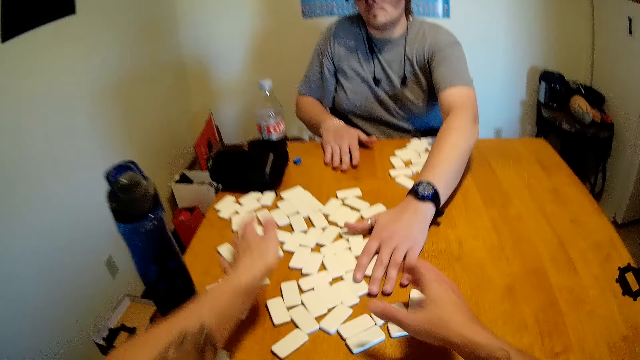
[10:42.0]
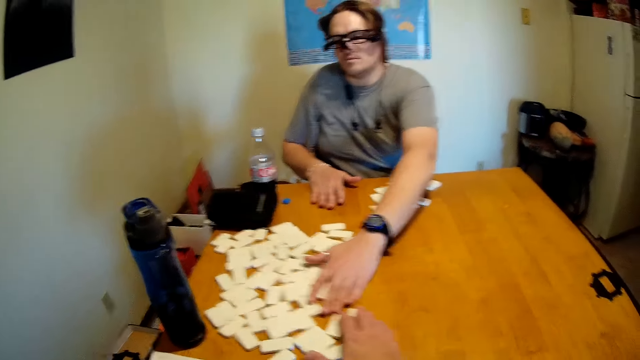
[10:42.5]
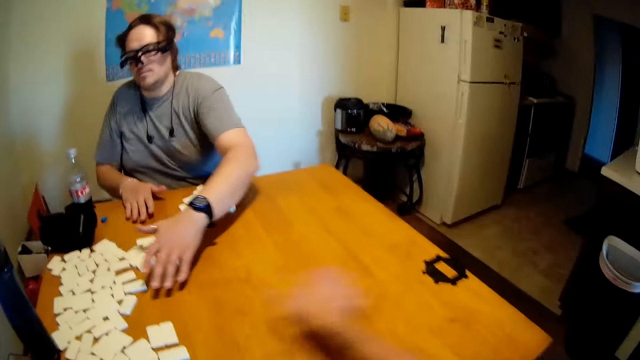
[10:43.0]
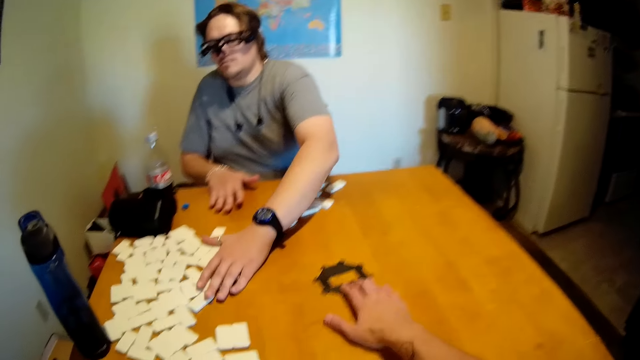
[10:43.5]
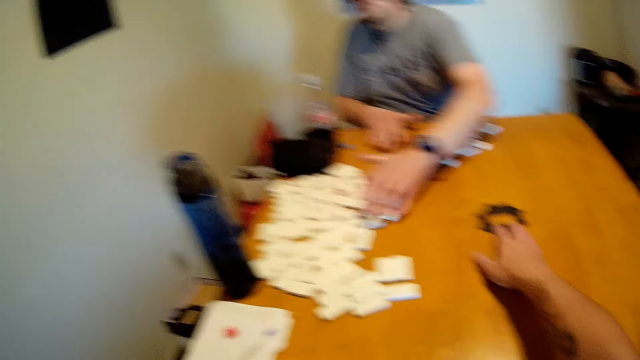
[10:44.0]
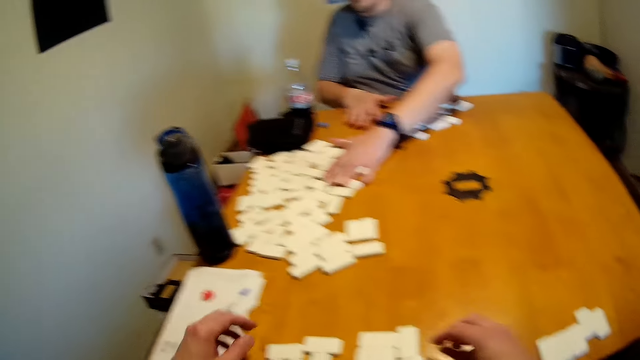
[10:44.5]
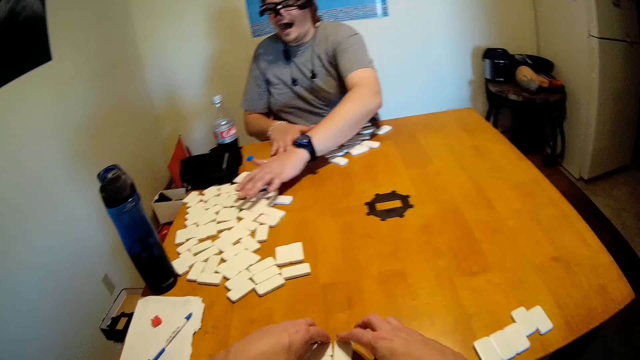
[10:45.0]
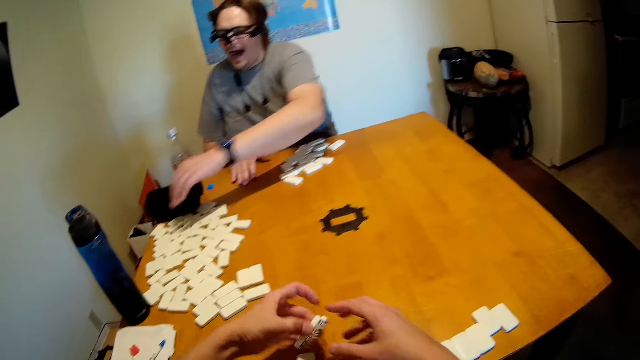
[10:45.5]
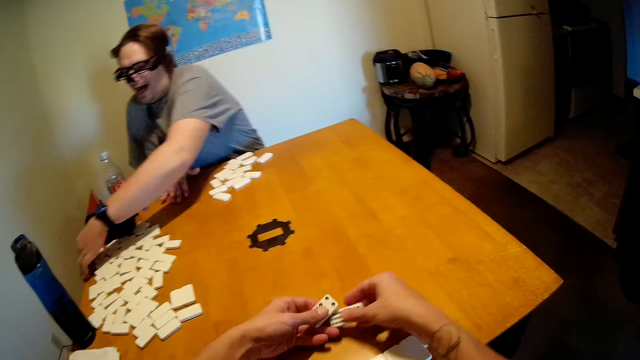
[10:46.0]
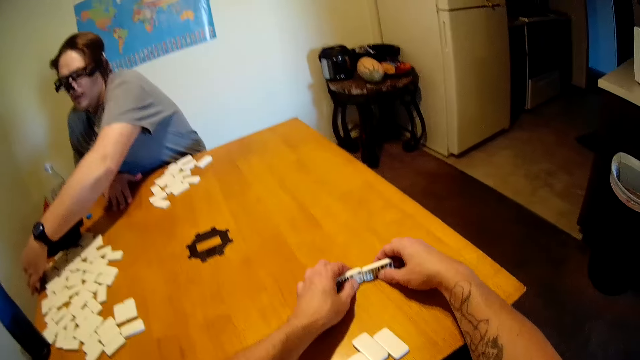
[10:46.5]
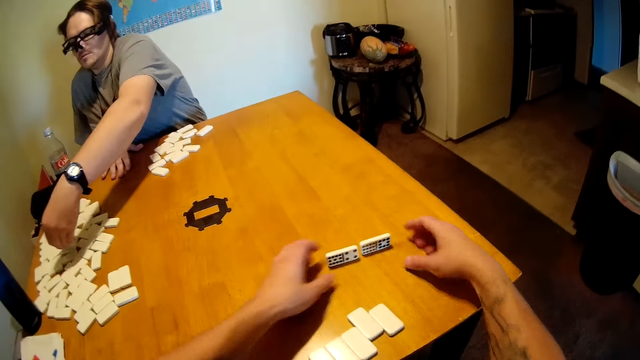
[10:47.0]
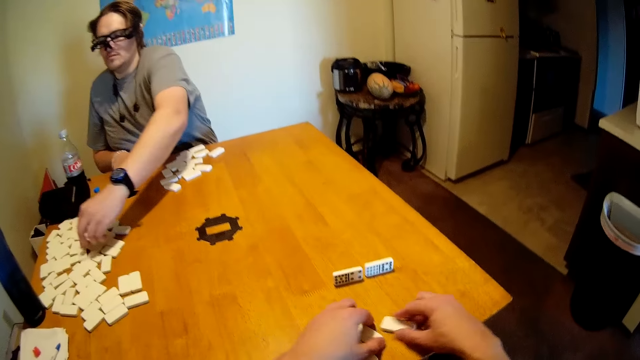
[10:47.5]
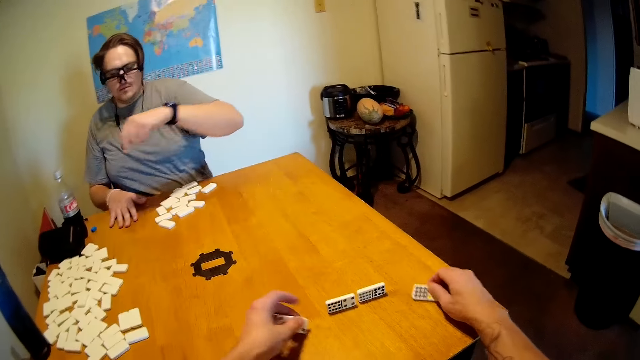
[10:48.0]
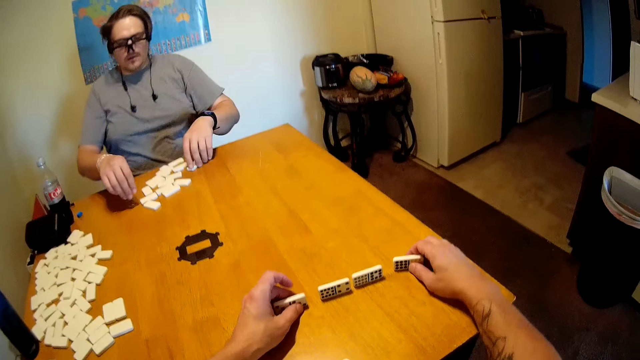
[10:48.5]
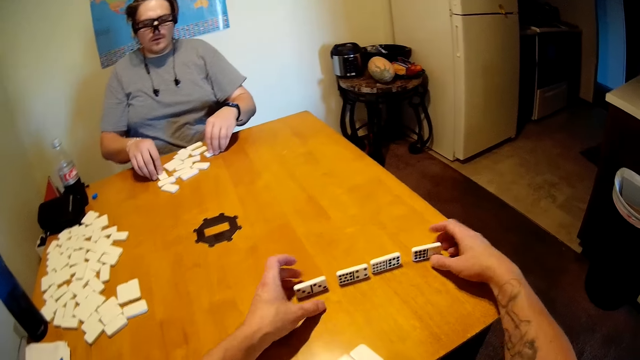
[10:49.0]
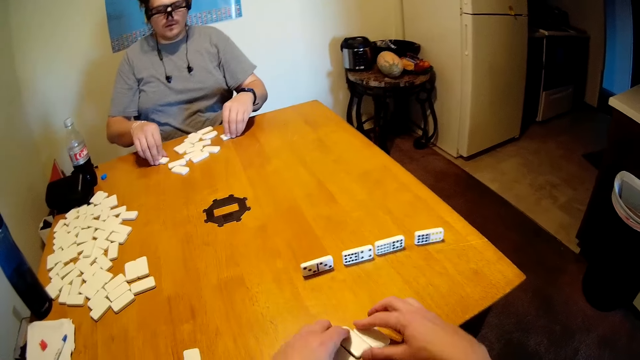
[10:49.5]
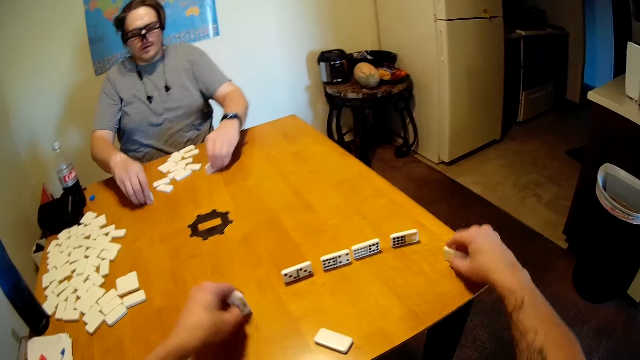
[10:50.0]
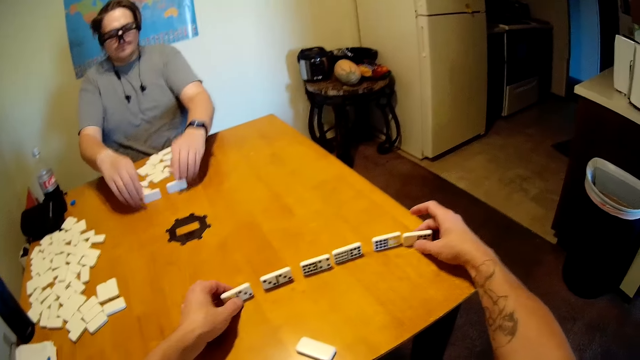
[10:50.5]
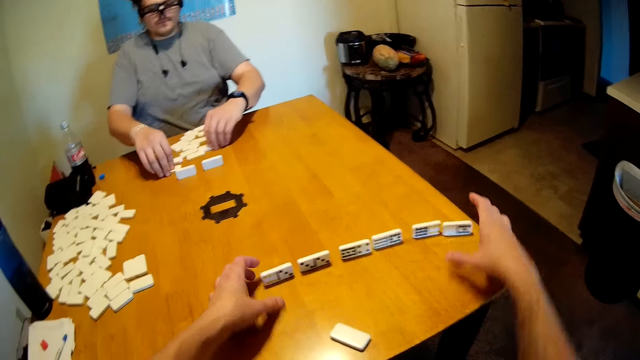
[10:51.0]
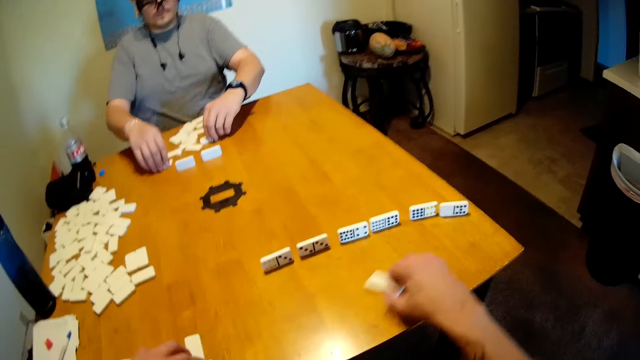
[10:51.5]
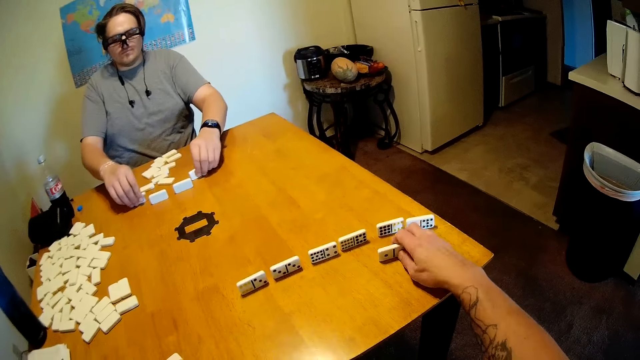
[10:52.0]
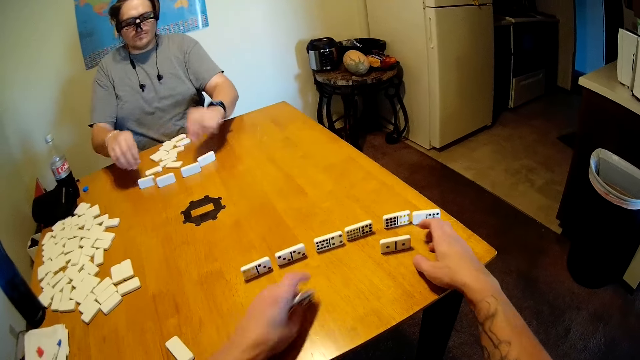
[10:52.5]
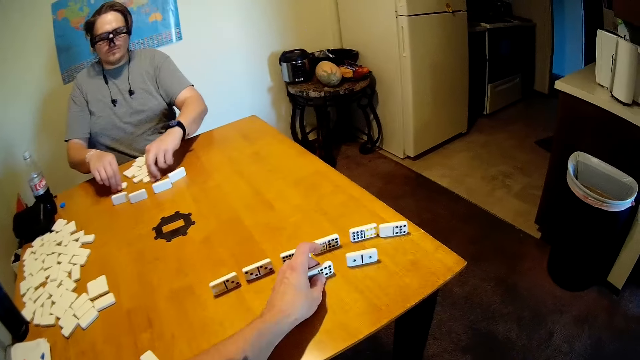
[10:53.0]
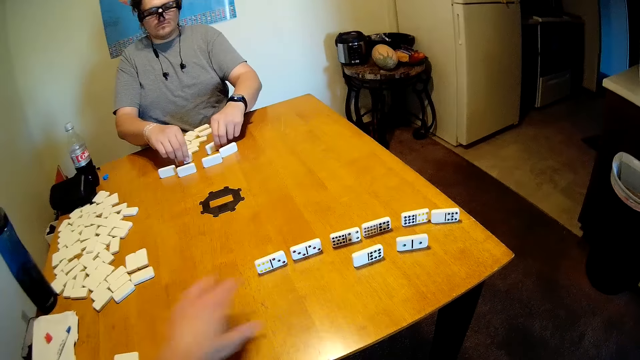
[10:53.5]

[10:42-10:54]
A man puts the dominoes on one side. The camera wearer moves something on the table. The man talks to the camera wearer. The camera wearer holds the dominoes and arranges the dominoes on the table. They hold the dominoes. The man arranges the dominoes on the table. The camera wearer arranges the dominoes.

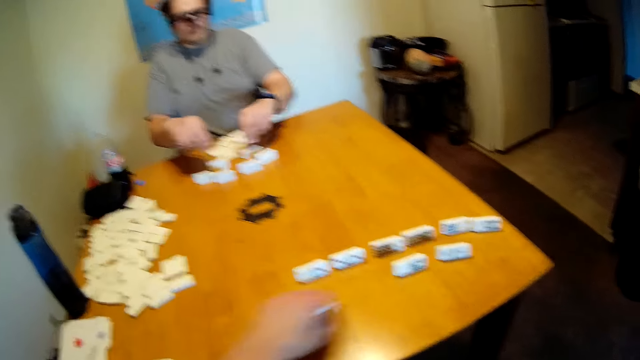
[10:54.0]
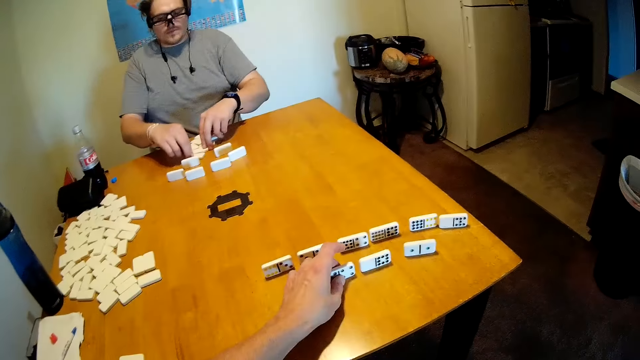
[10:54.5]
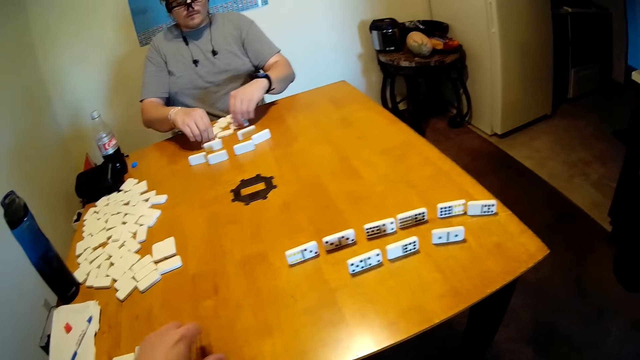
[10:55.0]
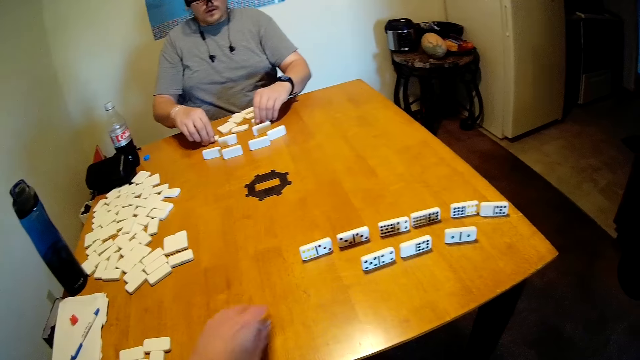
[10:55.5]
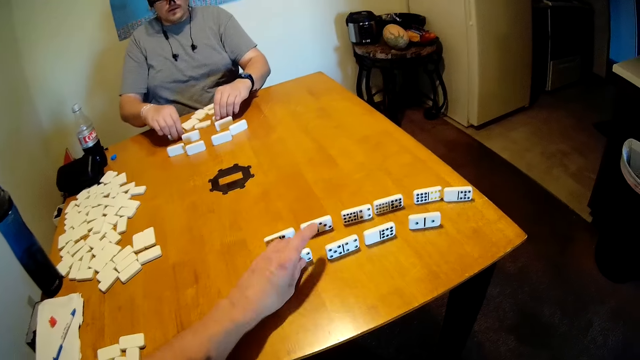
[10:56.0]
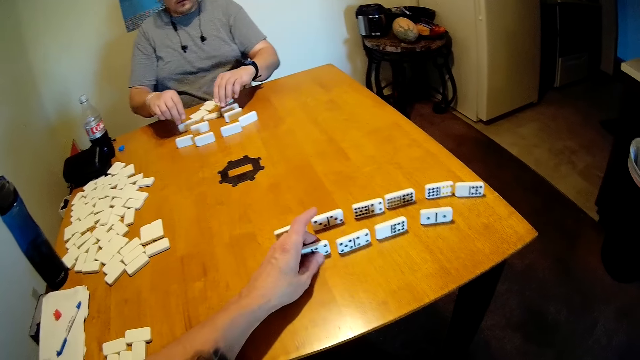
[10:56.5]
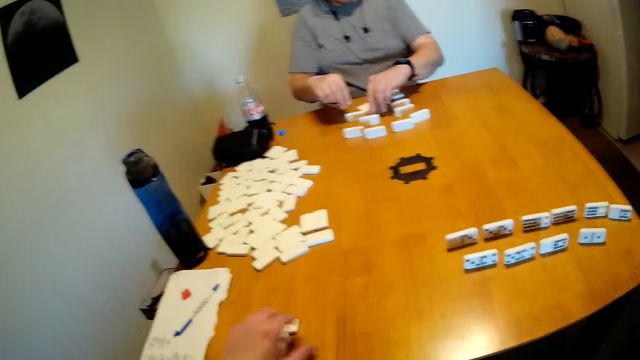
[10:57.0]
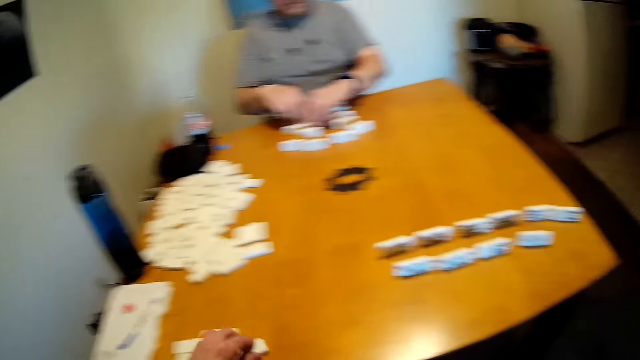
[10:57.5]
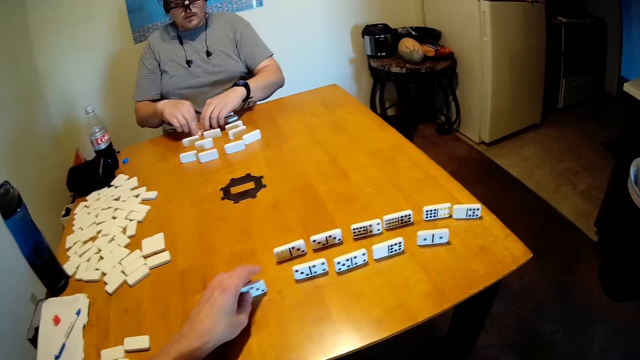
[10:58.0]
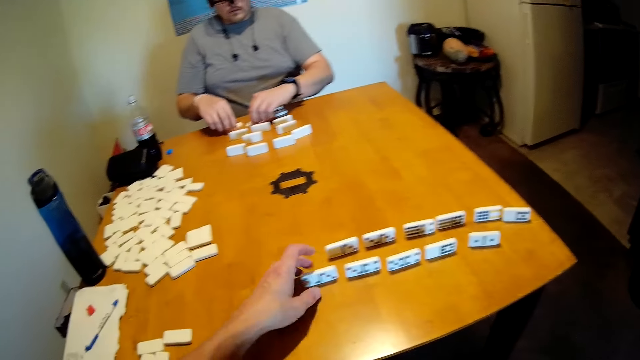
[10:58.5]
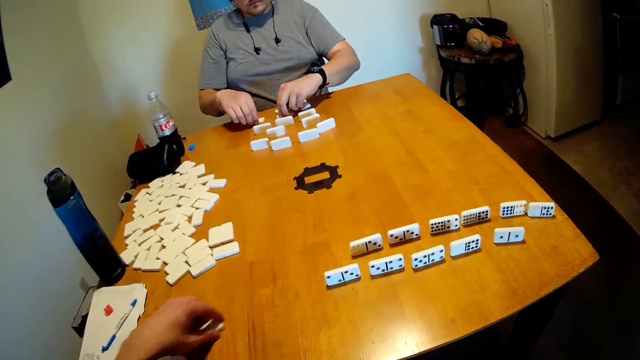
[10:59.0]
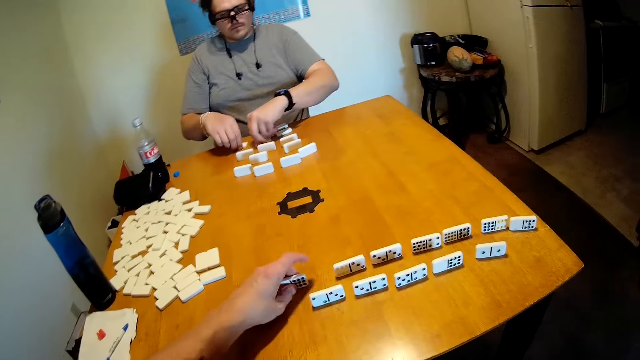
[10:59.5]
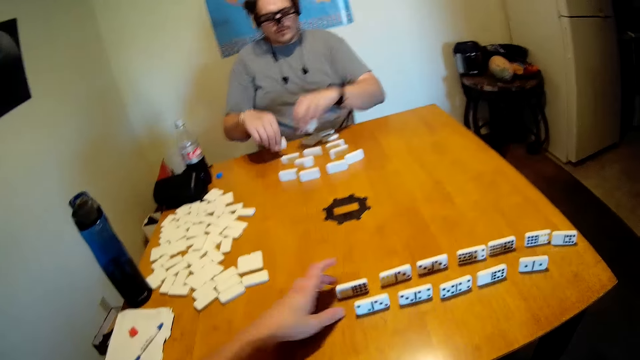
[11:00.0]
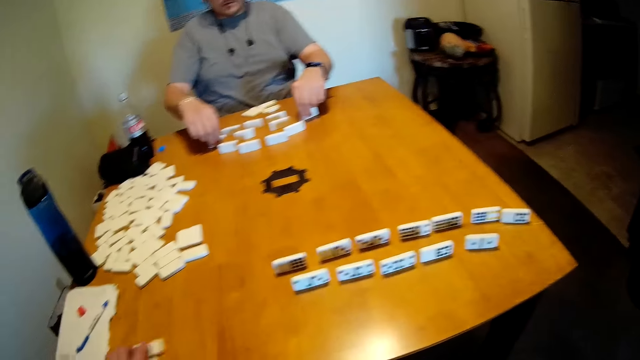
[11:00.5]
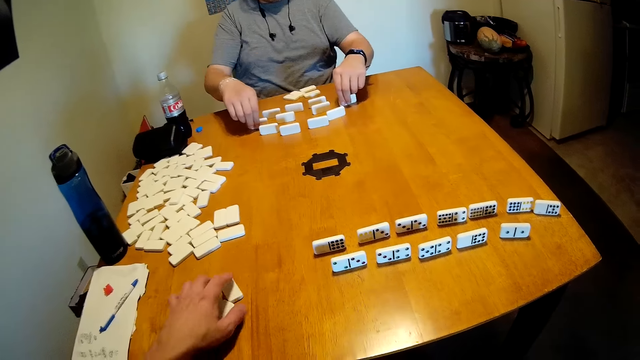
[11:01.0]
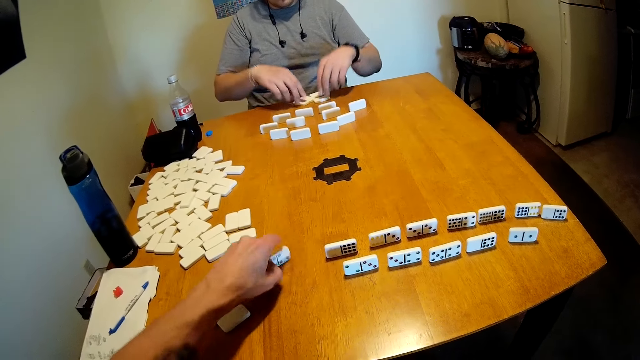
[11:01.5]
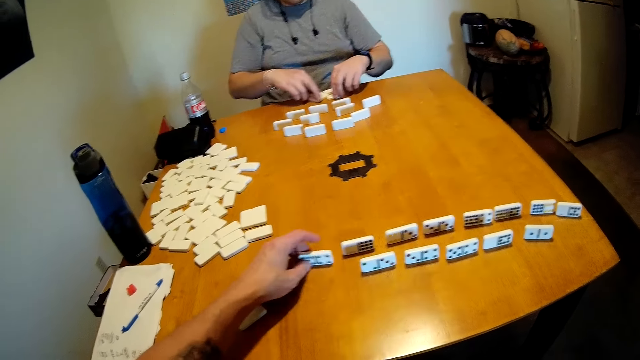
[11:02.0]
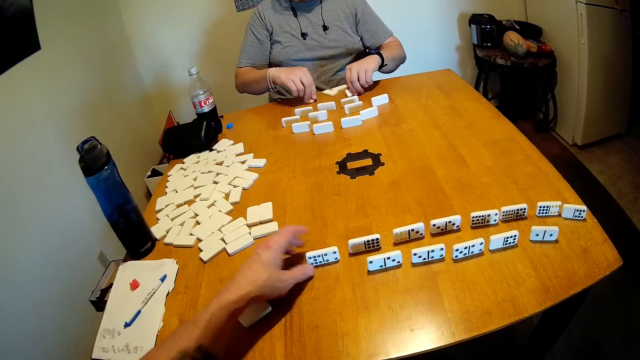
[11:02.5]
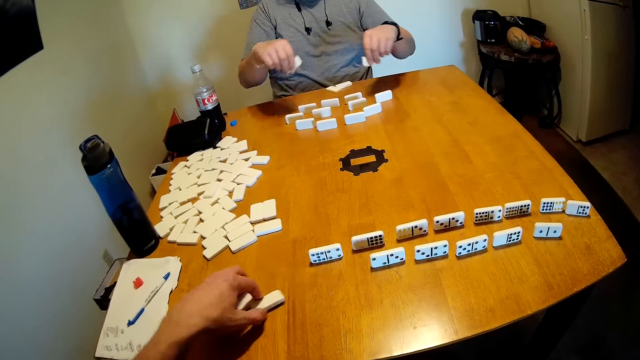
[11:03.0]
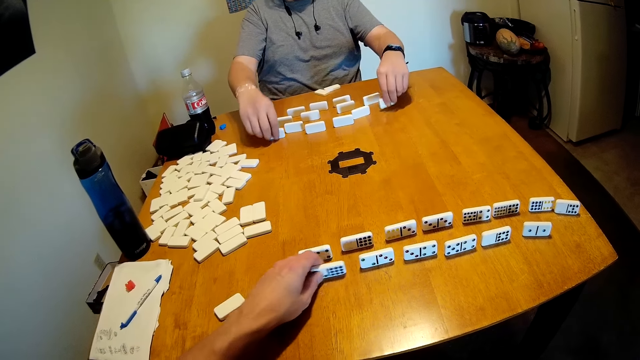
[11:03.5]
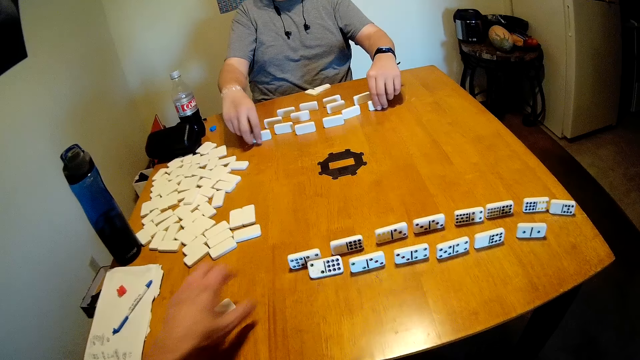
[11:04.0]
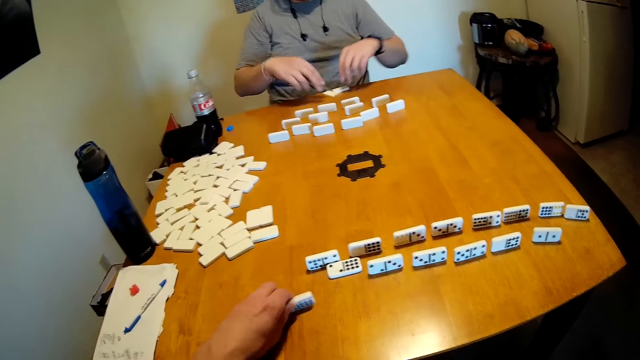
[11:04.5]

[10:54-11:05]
The camera wearer holds the dominoes. They arrange the dominoes. They hold the dominoes. They arrange the dominoes. They hold the dominoes. They arrange the dominoes repeatedly. A man arranges the dominoes on the table. The camera wearer holds the dominoes. They arrange the dominoes. They hold the dominoes. They arrange the dominoes. They hold the dominoes.
